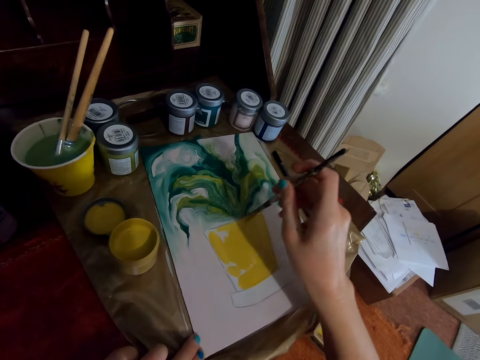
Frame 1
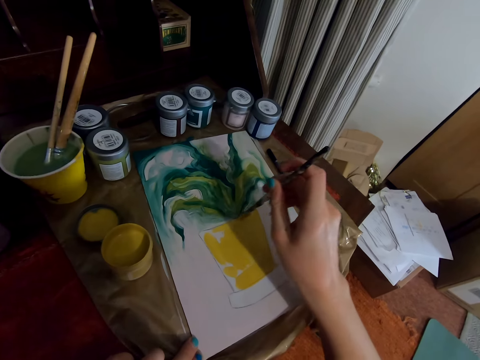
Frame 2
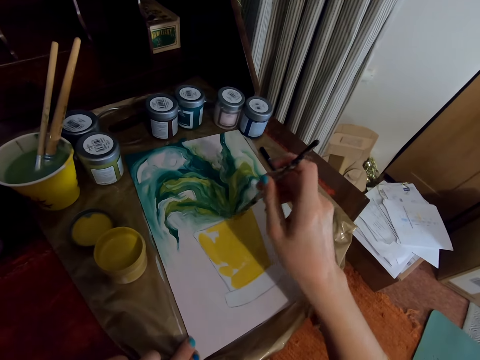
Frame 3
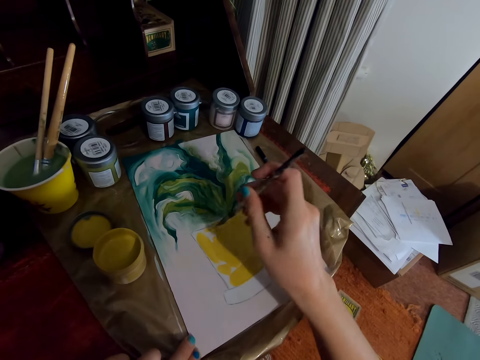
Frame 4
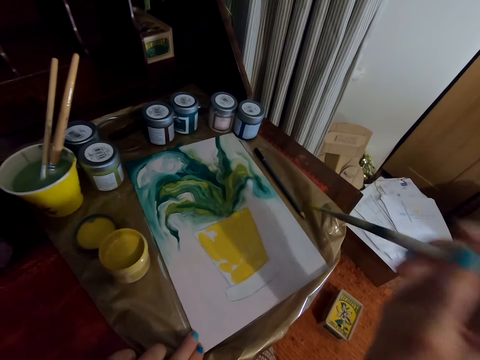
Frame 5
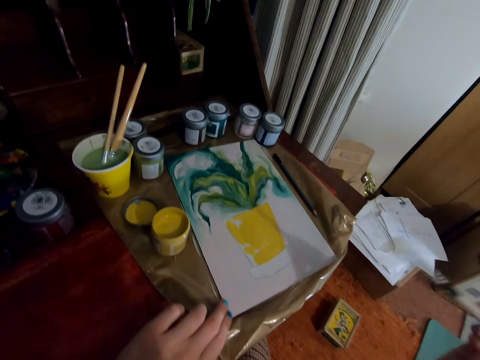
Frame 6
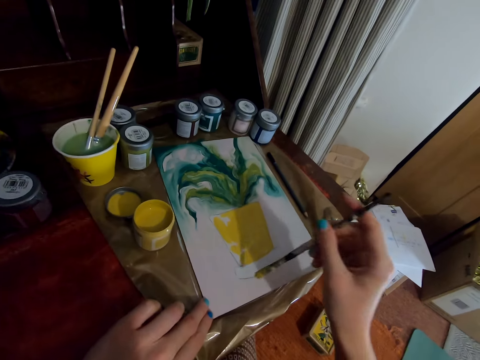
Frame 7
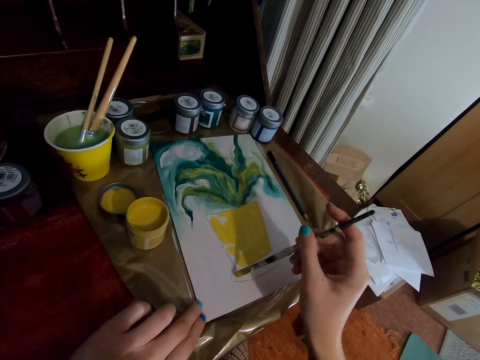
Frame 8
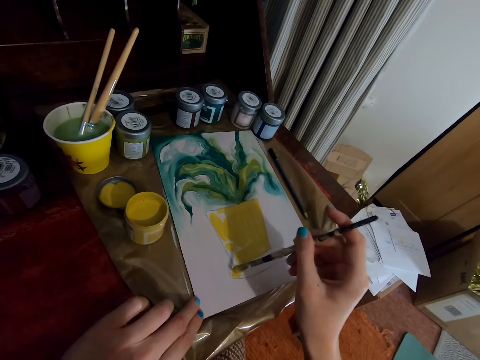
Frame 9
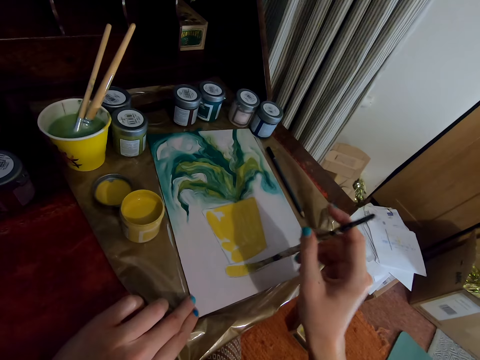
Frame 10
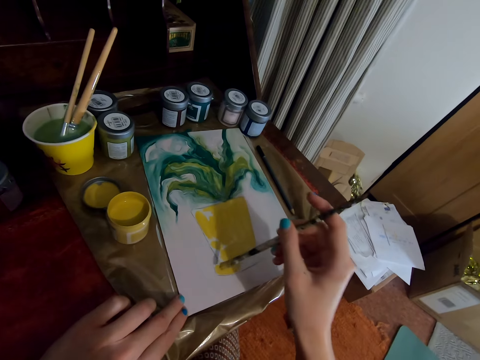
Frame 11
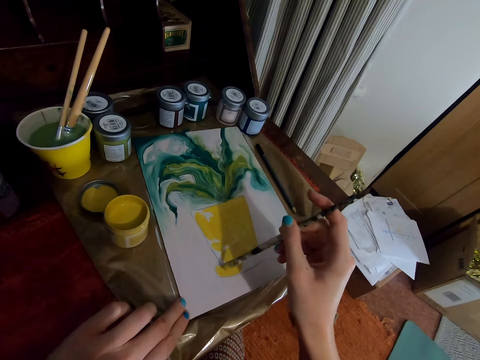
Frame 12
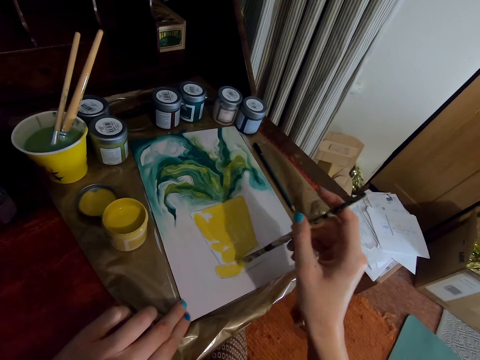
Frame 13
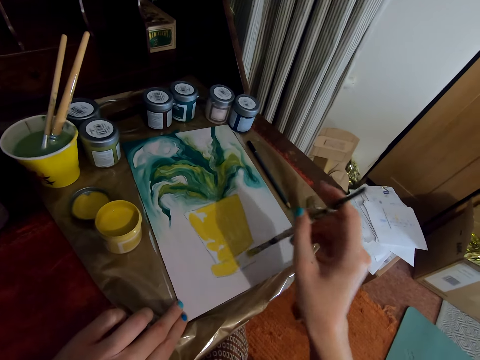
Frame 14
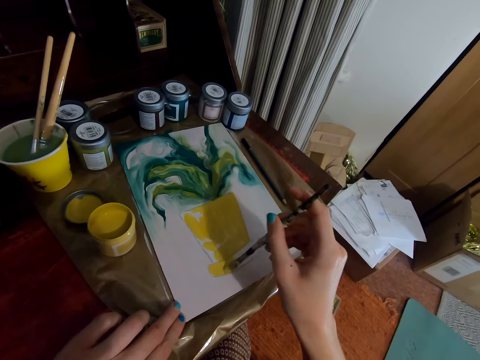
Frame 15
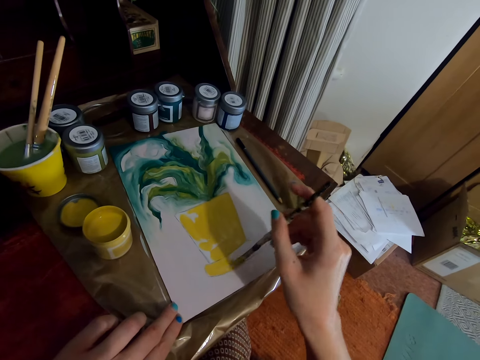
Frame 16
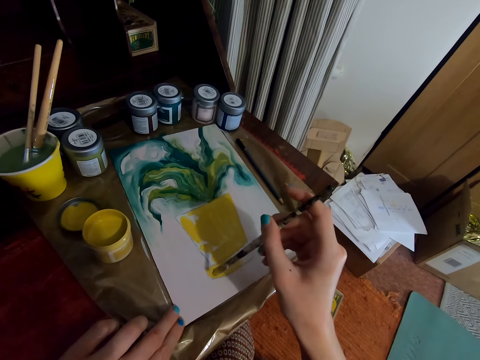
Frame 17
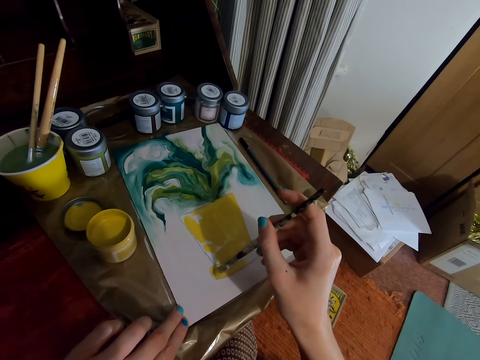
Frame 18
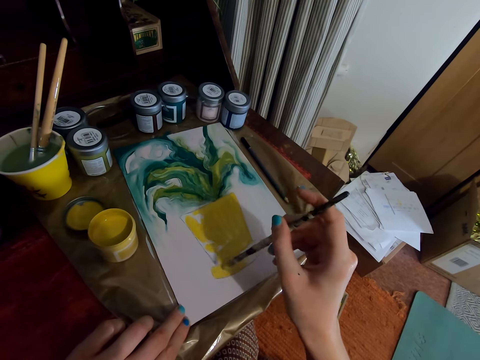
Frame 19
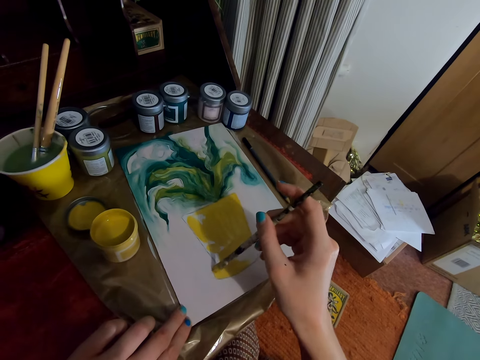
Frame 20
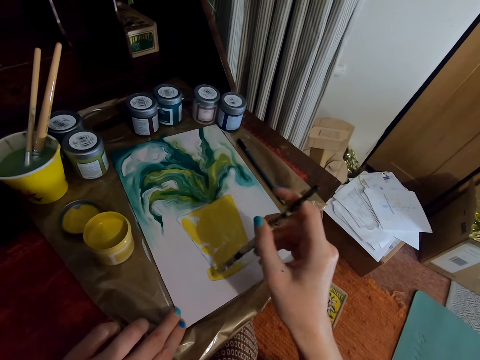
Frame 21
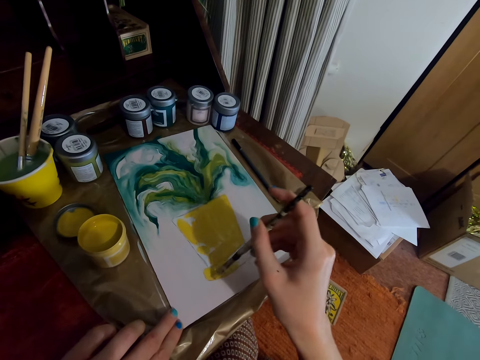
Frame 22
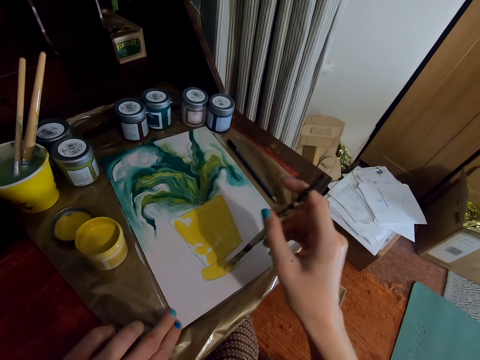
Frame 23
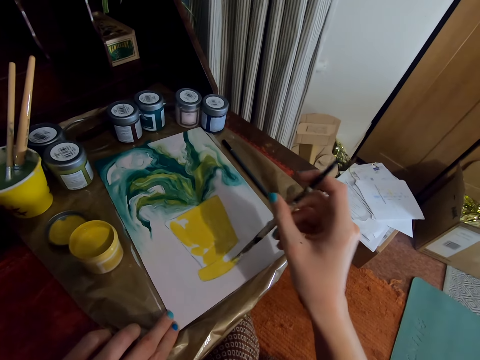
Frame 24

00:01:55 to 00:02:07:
The camera wearer lifts the painting brush. They strokes the canvas with the painting brush.

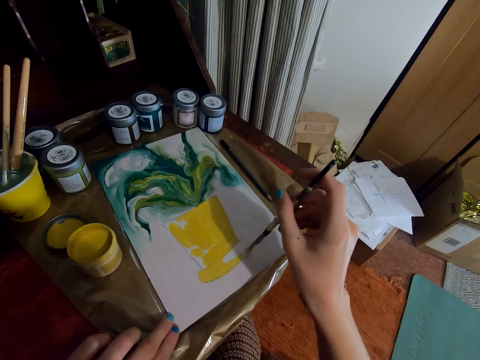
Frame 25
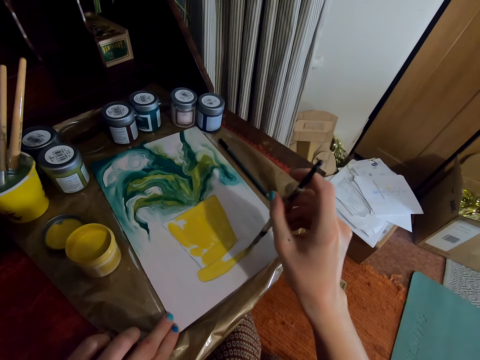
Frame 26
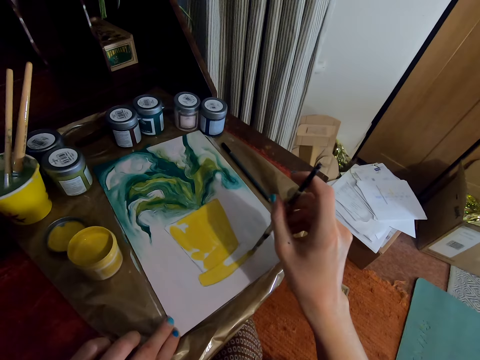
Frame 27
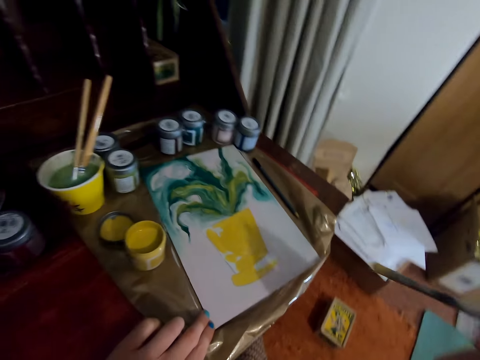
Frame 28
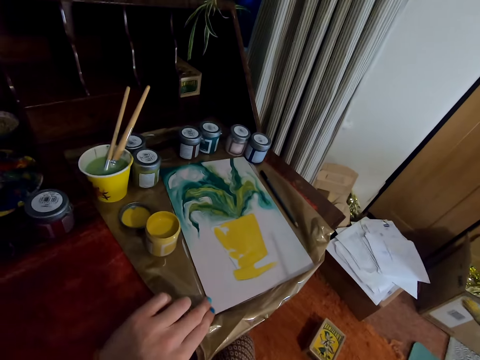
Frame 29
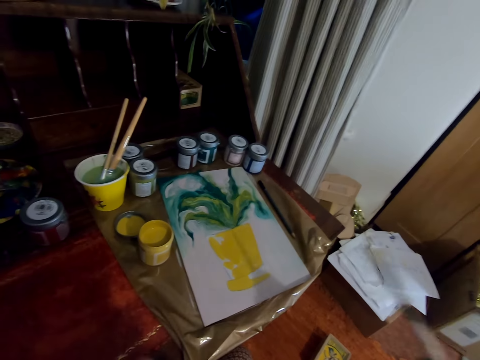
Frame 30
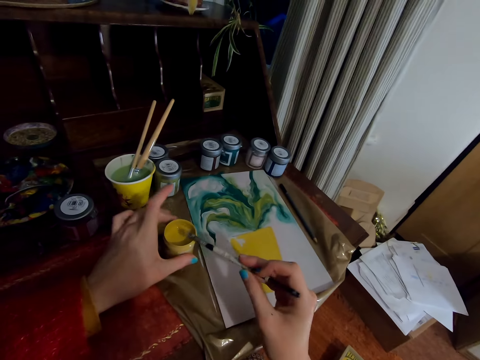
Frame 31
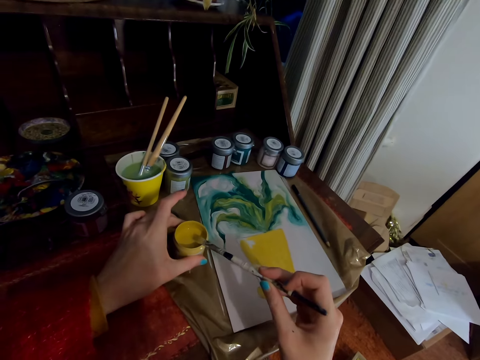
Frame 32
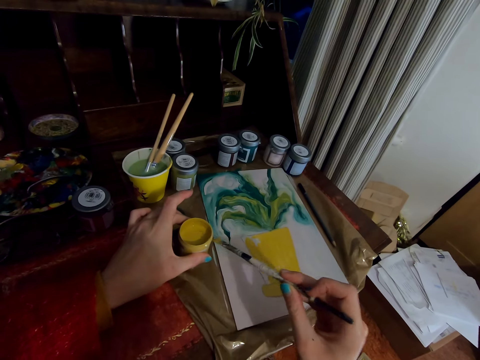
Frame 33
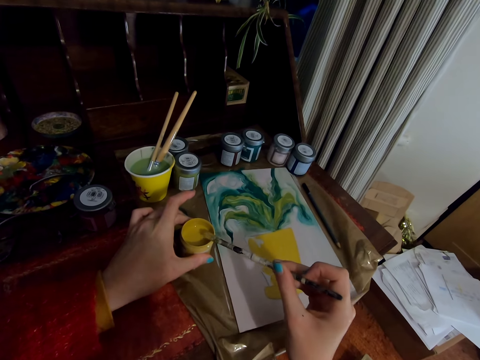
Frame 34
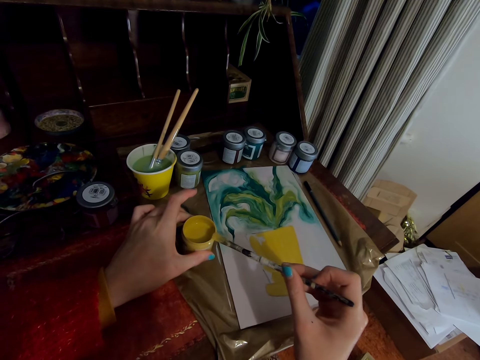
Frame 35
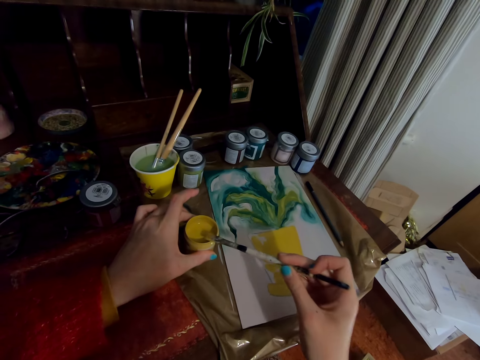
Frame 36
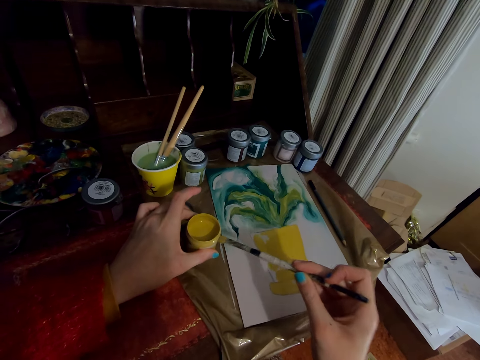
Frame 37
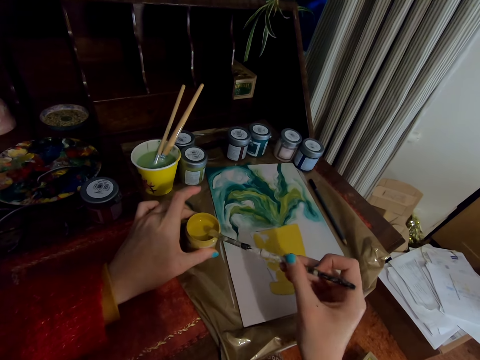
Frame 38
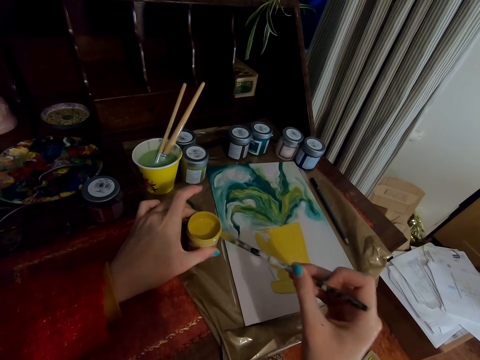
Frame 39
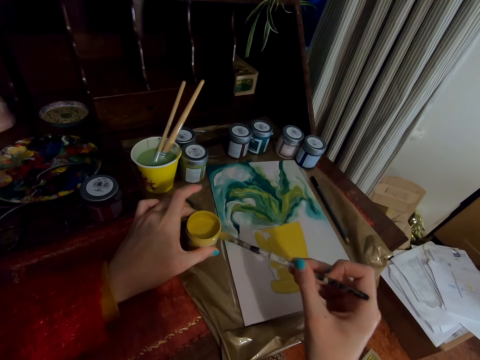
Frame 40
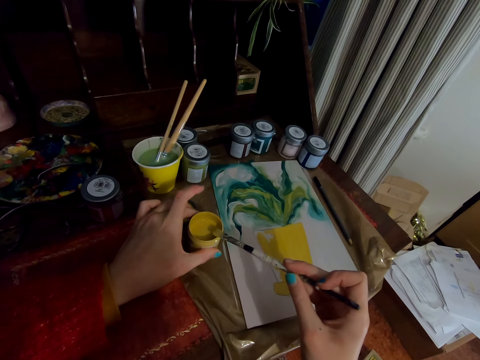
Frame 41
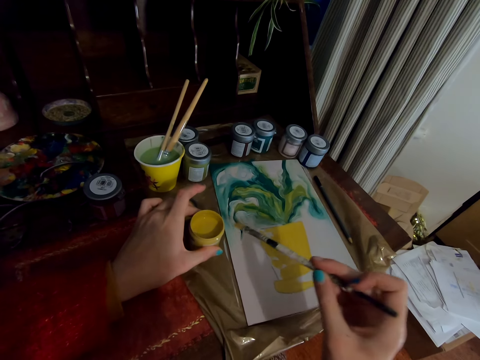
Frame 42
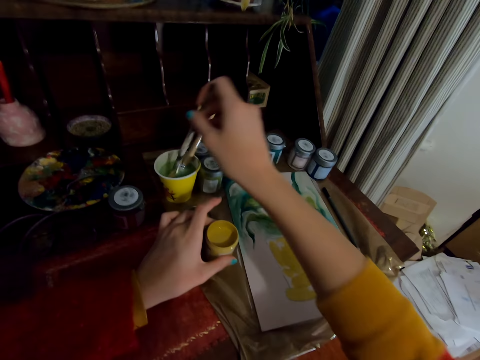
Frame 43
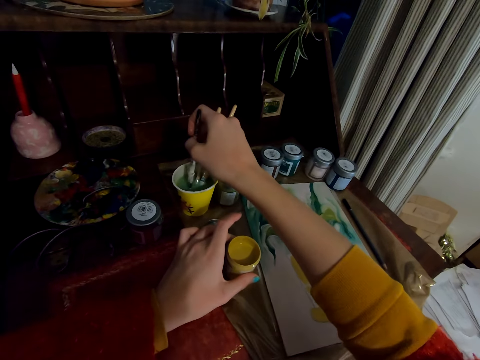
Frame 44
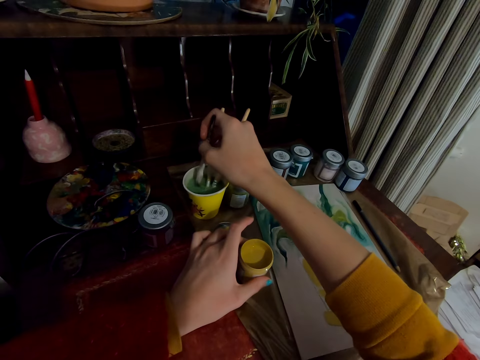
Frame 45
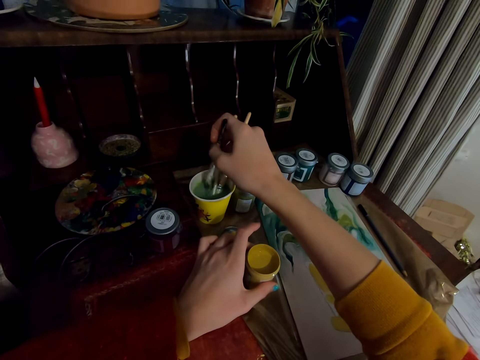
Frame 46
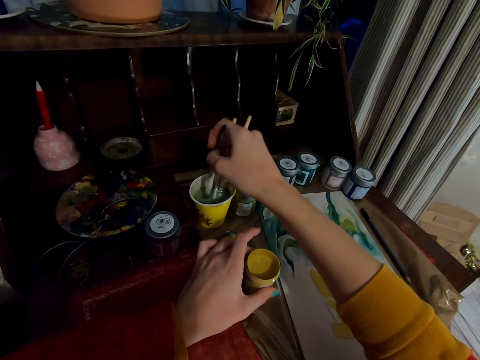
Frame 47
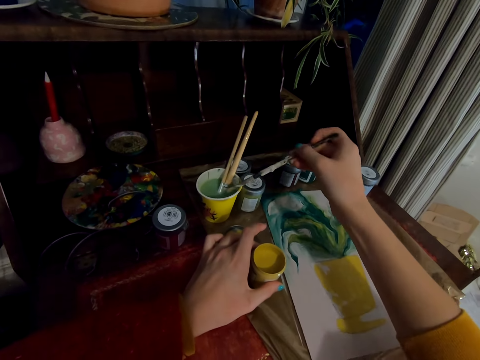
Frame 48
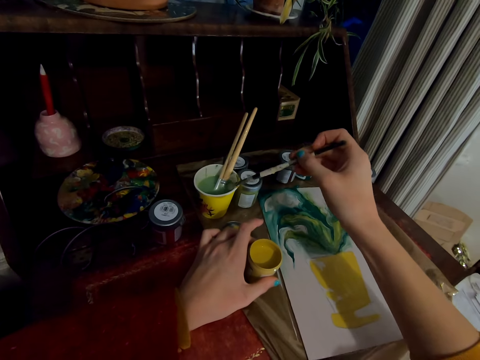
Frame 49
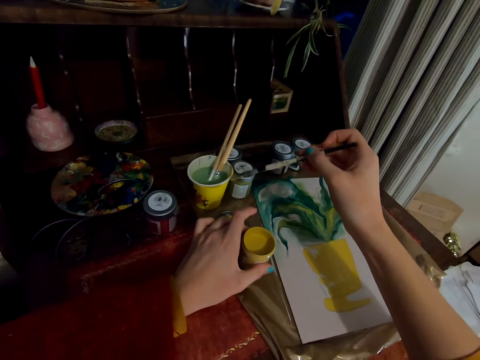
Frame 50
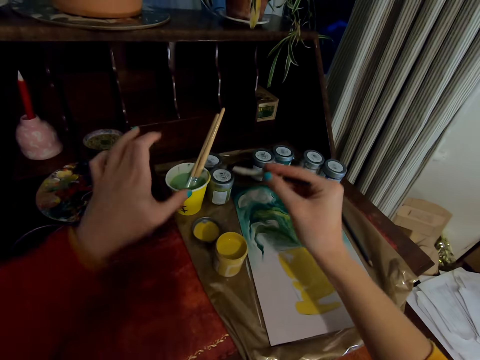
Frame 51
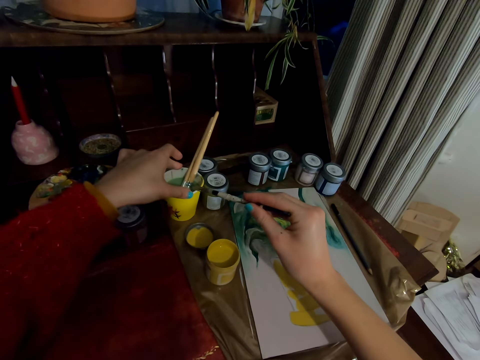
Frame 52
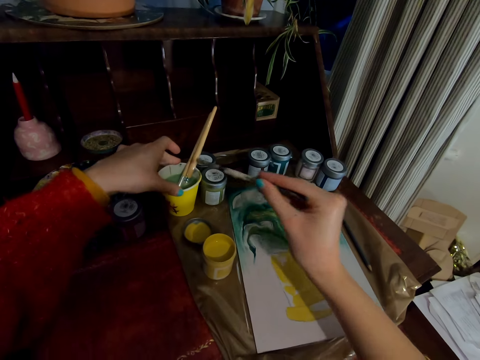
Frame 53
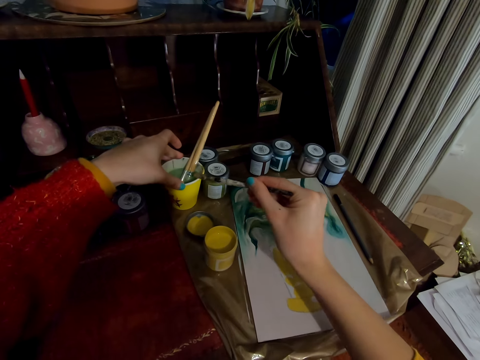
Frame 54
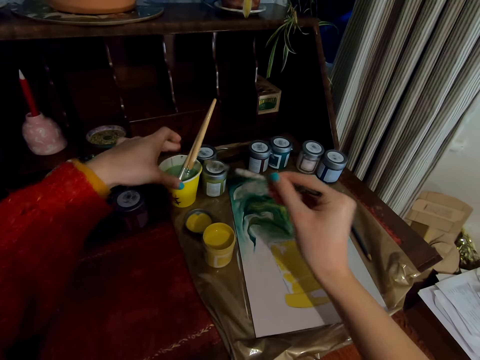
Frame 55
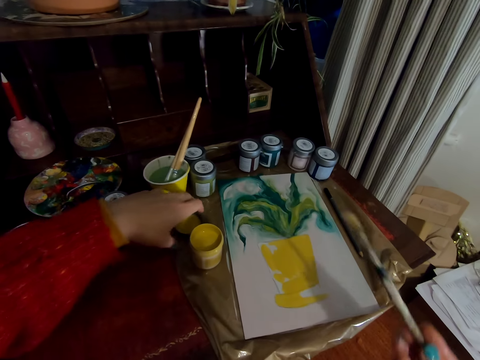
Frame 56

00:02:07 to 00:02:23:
The camera wearer lifts the painting brush. They wipe off paint from the painting brush. They dip the paintbrush in the water in the cup. They rub off the painting brush against the cup. They hold the cup with their hand. They rub off the painting brush against the cup.
